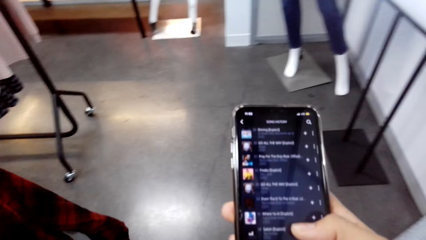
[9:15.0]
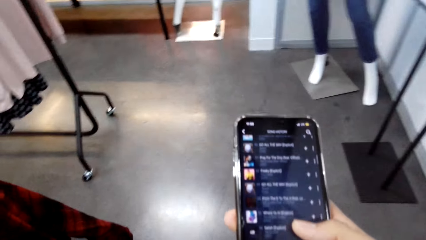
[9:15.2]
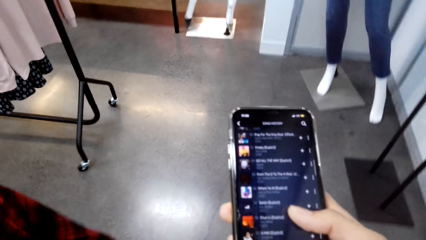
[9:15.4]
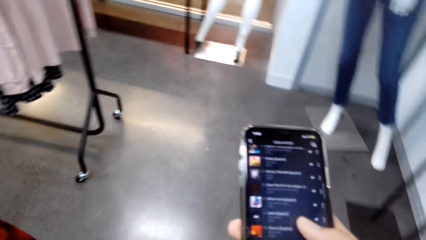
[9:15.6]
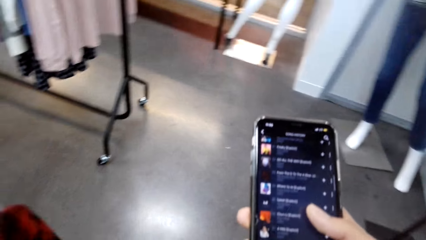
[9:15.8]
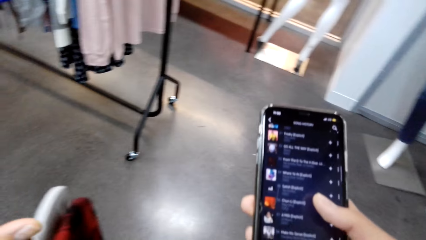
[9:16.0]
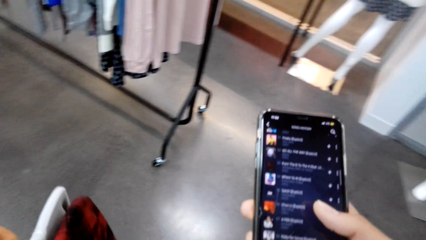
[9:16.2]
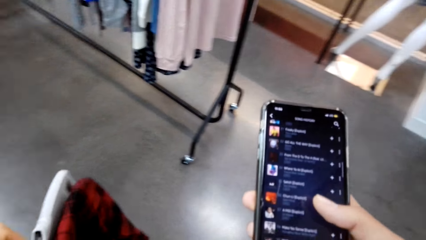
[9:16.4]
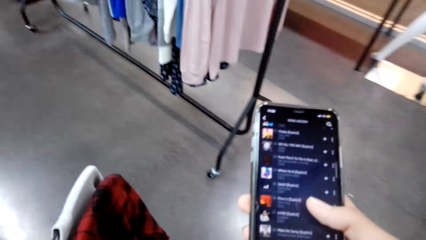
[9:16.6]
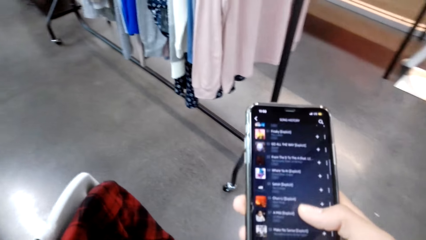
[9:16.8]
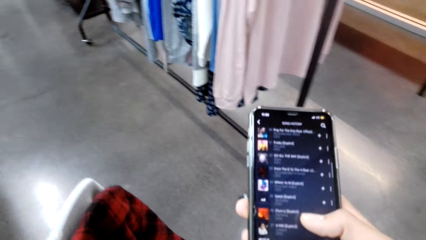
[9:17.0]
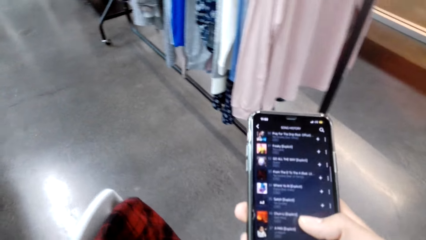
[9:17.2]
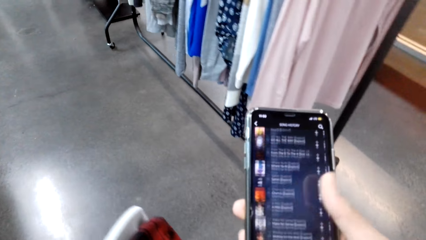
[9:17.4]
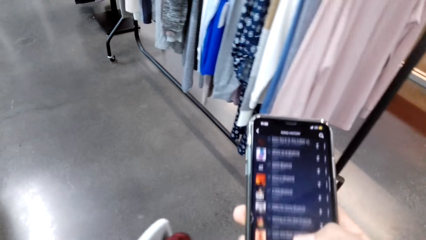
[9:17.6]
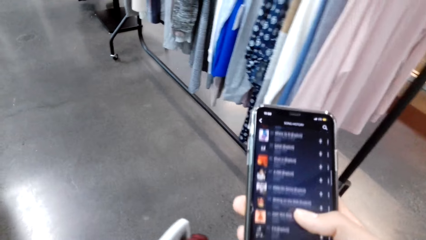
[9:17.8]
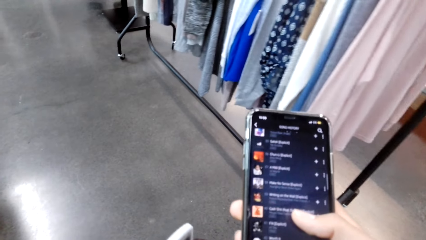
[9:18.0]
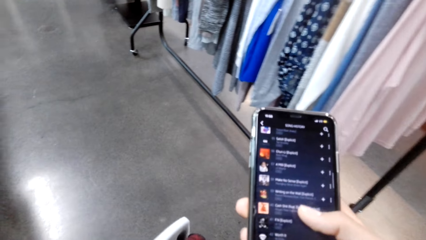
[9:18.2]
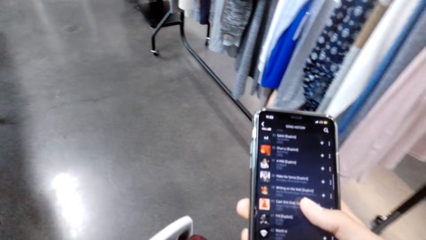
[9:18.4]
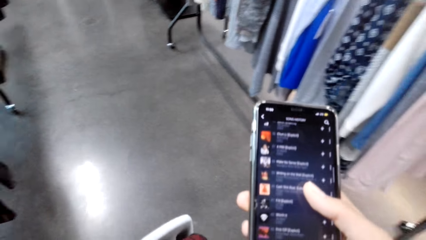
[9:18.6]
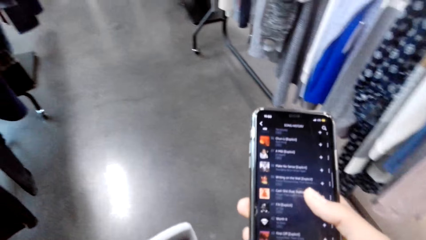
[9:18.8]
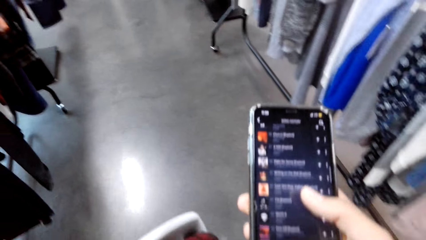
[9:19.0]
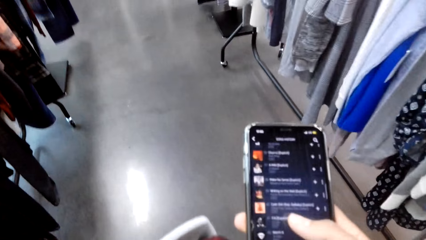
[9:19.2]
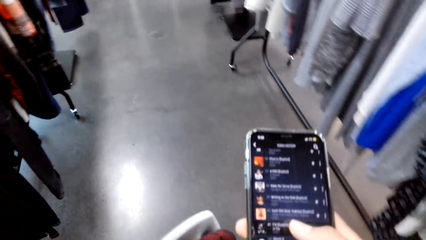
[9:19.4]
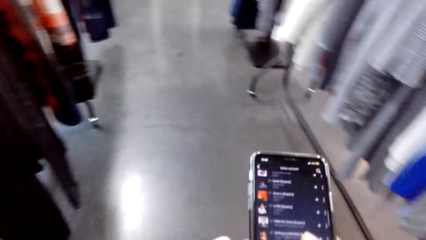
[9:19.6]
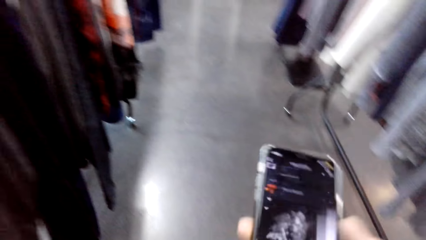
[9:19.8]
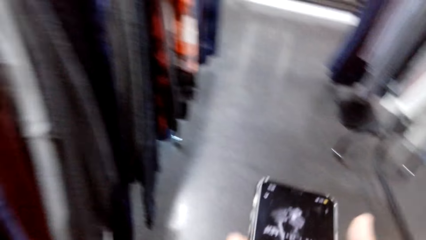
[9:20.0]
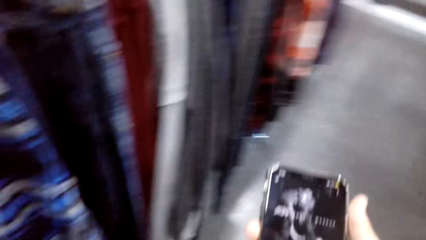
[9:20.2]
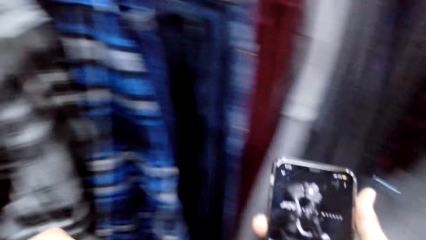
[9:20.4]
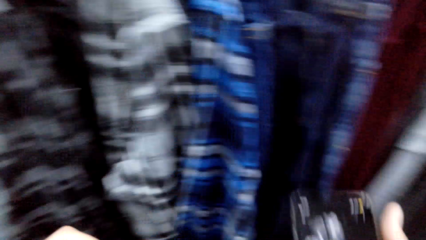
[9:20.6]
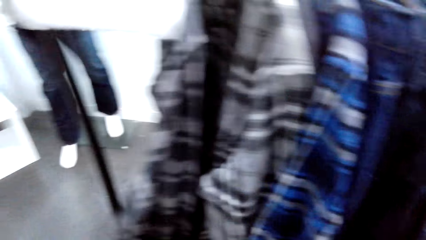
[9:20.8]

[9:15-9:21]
The camera wearer walks around.

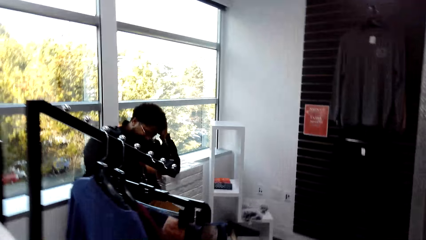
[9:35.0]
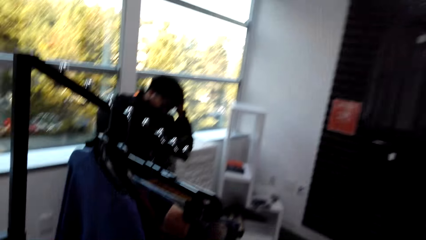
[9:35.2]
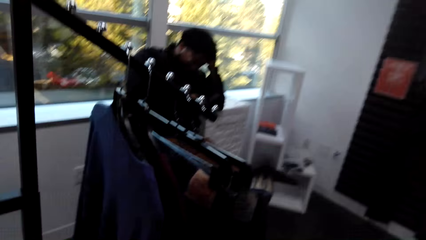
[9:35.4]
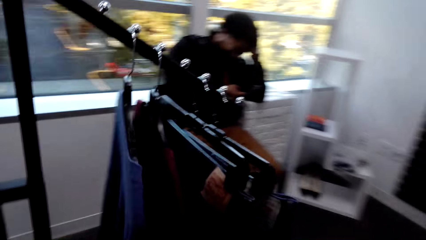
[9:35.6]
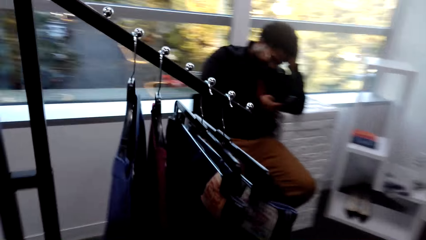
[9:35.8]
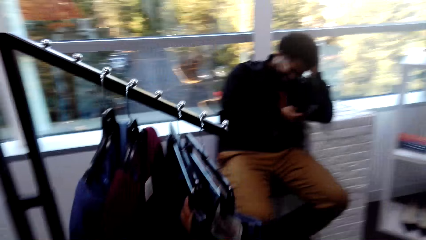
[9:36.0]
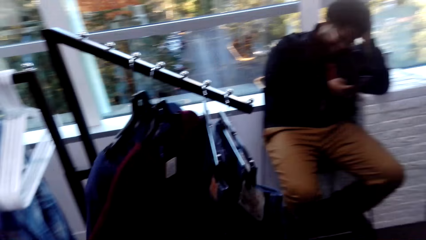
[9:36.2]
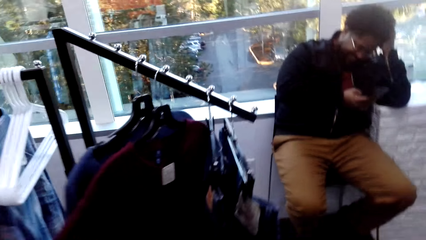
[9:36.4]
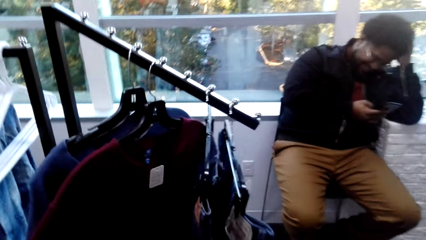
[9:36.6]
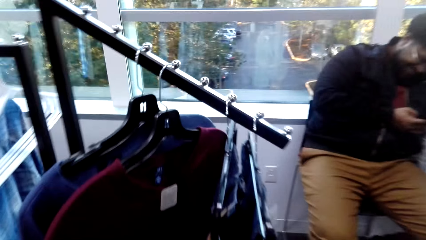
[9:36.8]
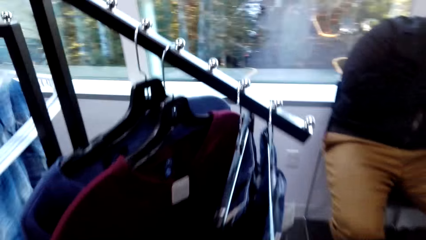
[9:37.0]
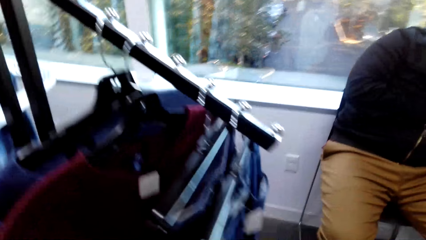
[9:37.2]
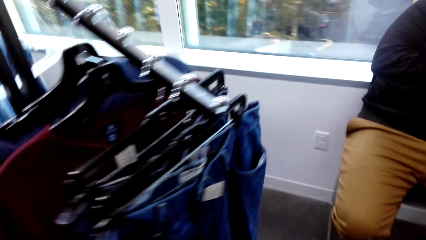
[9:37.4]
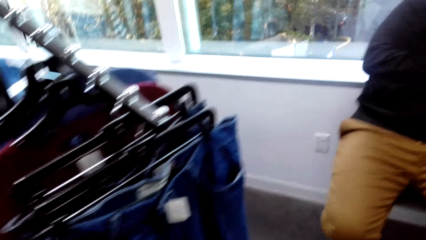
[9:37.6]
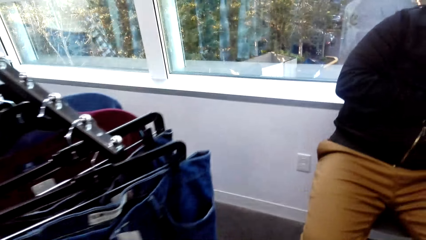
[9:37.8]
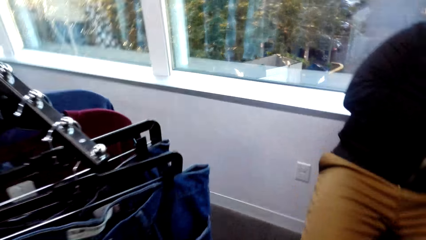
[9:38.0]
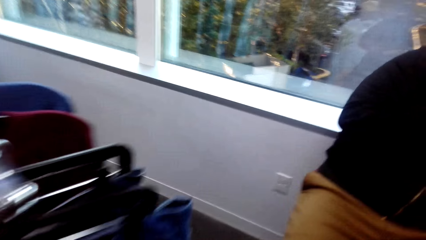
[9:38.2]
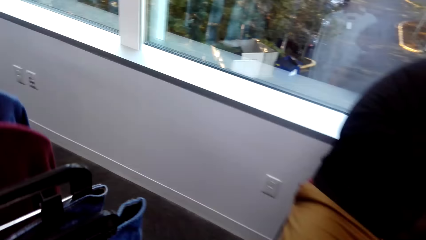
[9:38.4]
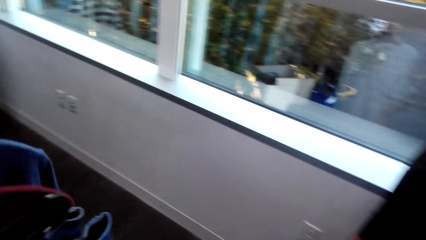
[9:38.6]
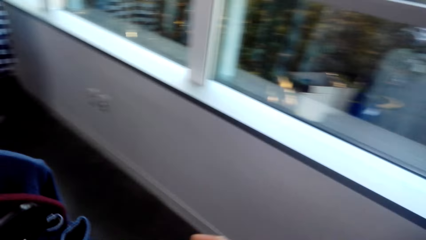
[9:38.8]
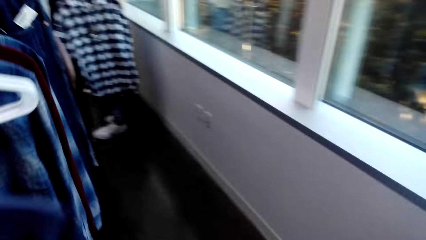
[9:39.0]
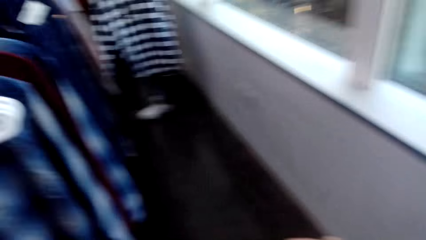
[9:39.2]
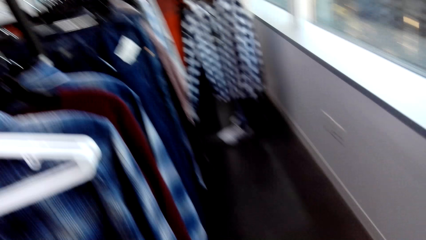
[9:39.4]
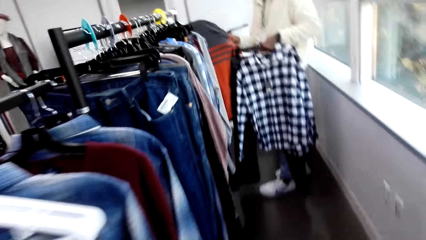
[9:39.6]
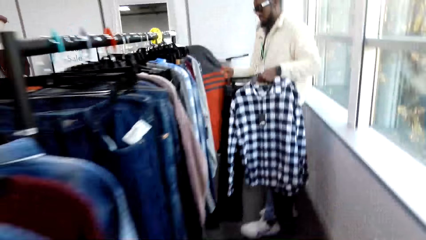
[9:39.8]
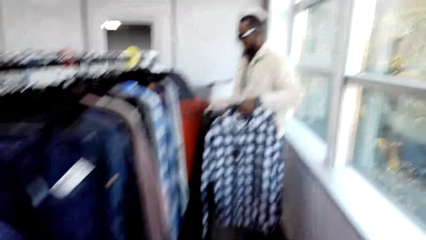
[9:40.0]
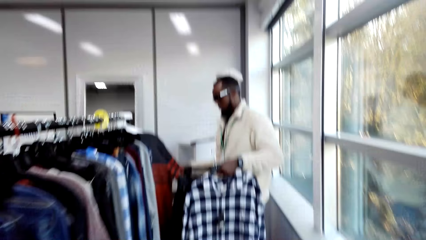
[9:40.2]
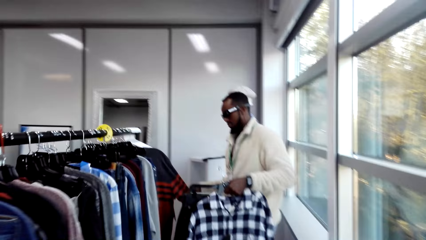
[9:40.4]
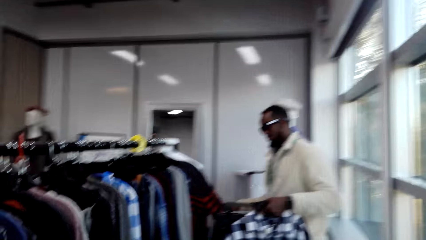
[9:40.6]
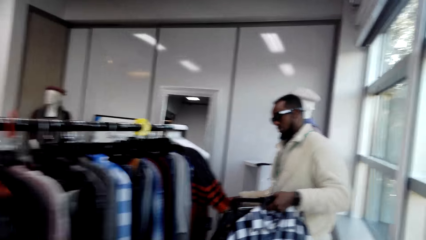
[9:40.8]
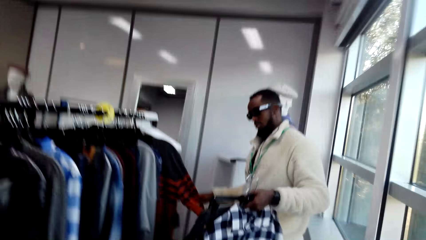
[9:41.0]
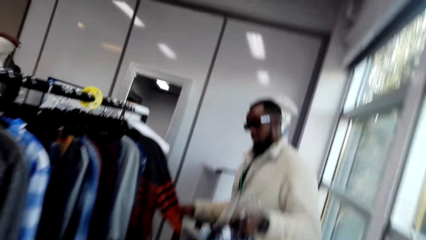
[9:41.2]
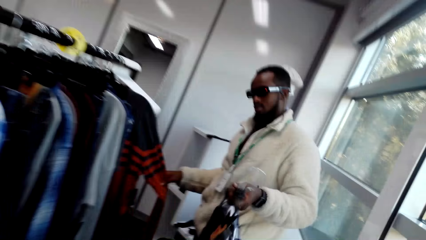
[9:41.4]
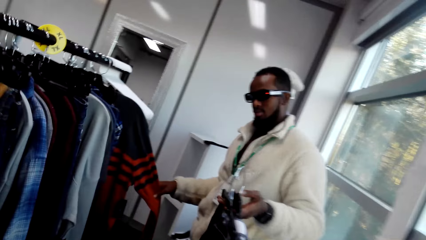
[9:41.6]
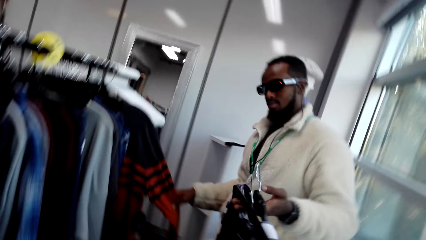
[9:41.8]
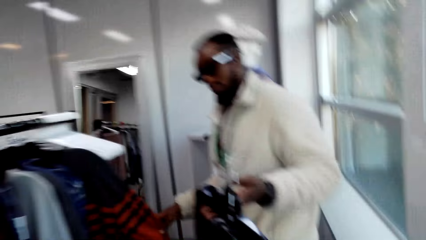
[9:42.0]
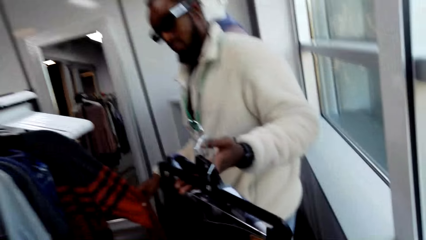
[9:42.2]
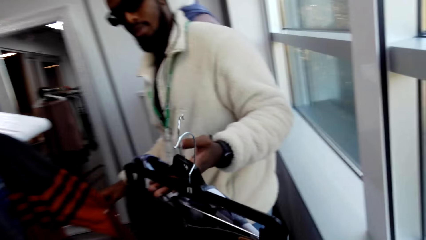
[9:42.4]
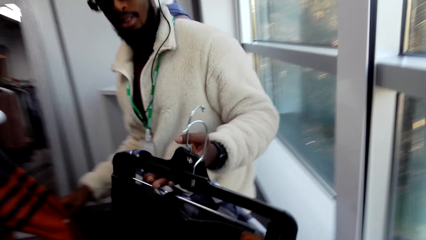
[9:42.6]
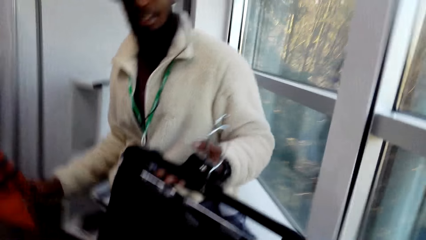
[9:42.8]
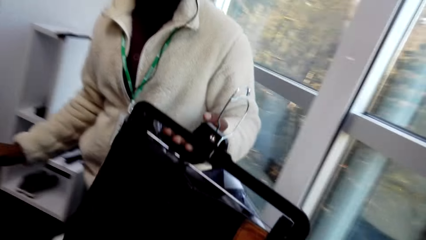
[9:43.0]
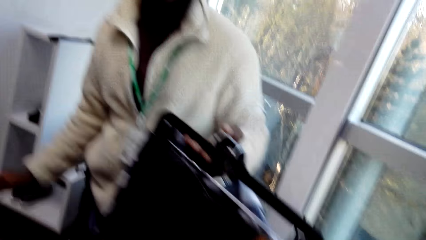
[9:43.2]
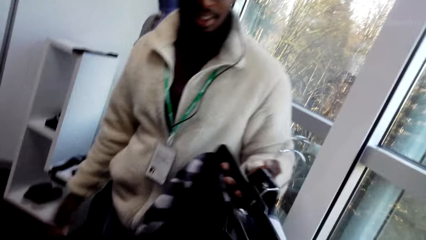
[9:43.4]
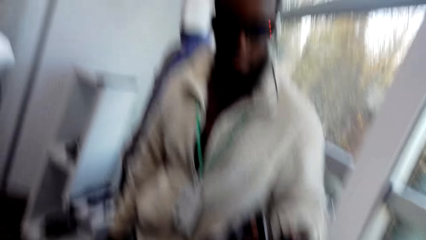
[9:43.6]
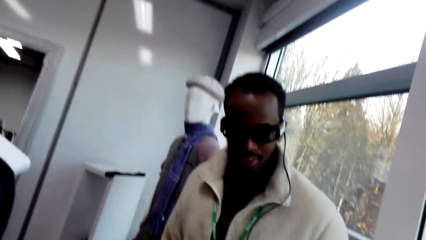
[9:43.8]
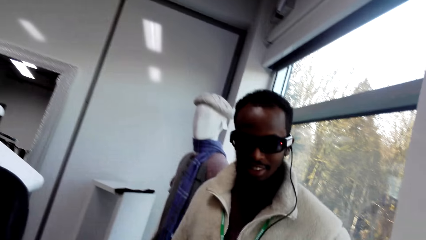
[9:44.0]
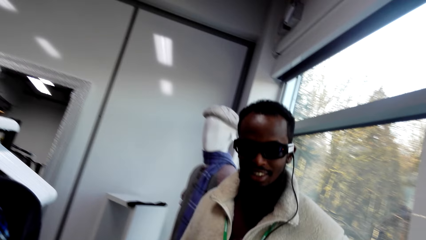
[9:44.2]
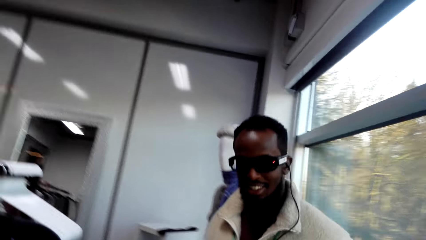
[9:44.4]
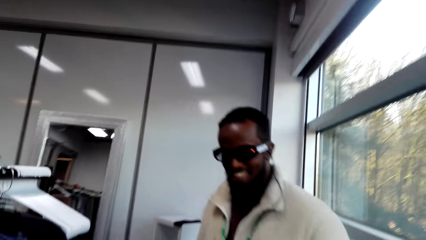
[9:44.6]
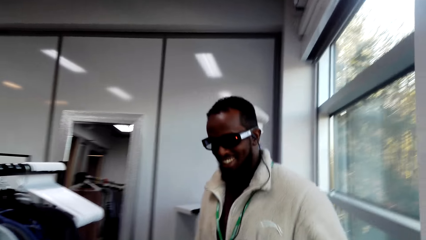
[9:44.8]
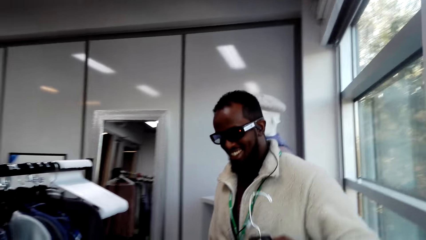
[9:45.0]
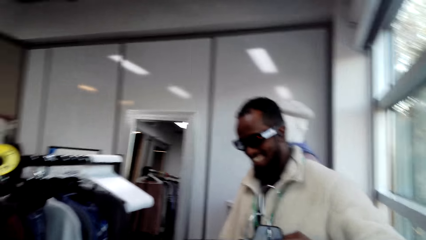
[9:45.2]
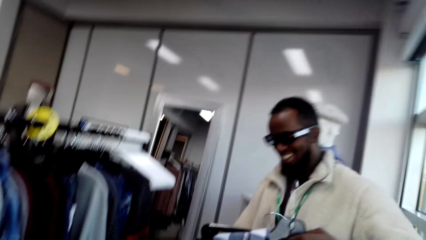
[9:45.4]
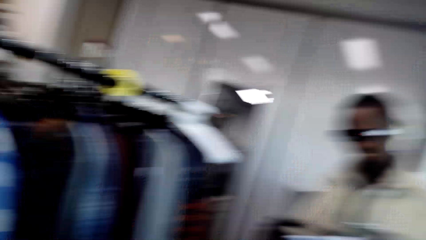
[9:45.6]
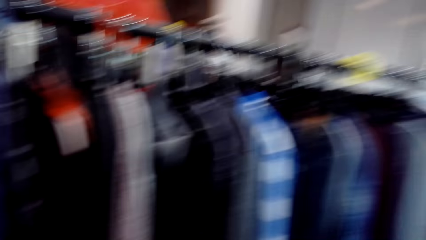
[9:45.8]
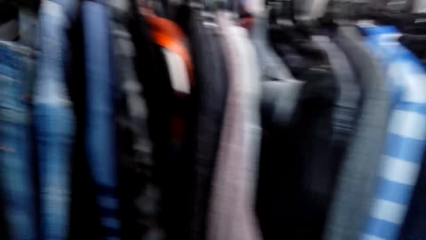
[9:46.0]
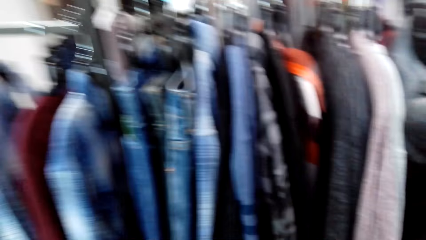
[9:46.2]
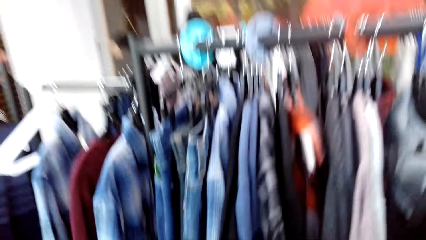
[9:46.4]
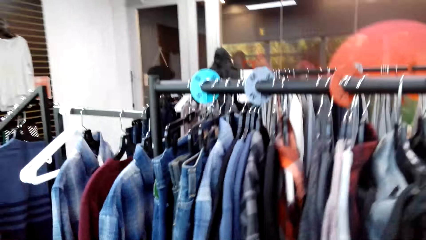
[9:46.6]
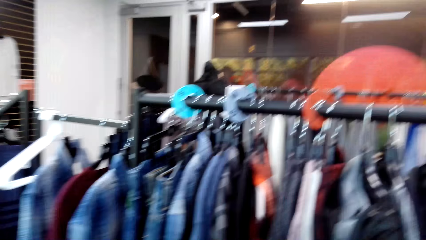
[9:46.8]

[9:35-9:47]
A person uses his phone.
